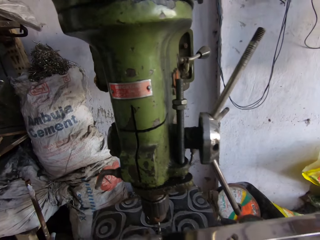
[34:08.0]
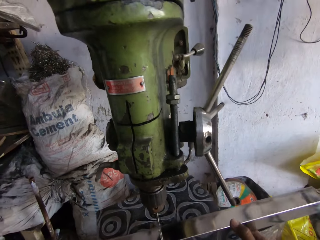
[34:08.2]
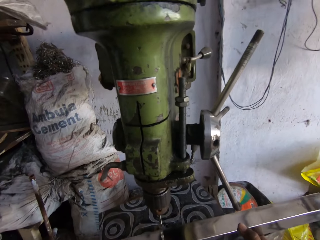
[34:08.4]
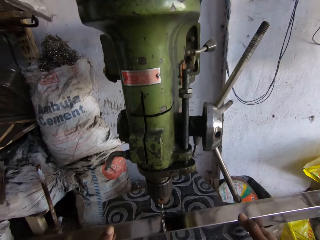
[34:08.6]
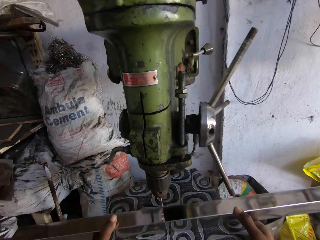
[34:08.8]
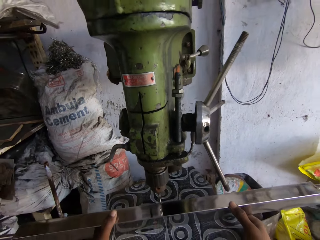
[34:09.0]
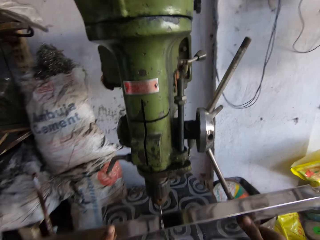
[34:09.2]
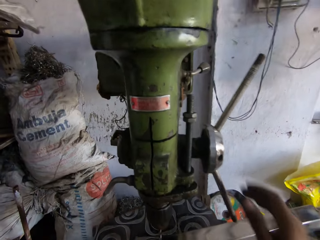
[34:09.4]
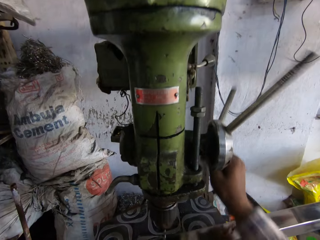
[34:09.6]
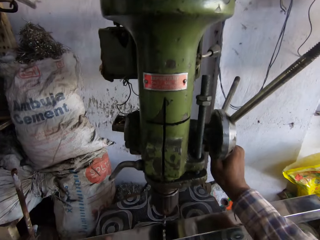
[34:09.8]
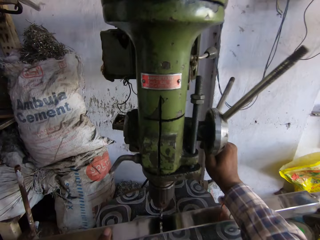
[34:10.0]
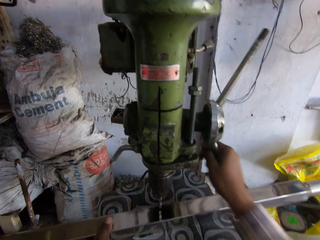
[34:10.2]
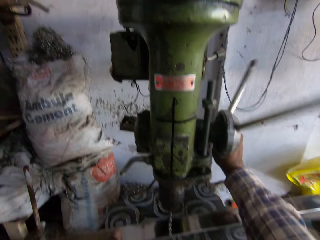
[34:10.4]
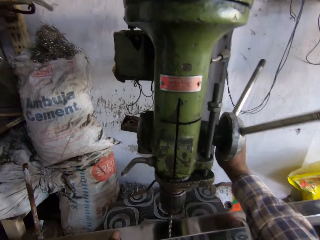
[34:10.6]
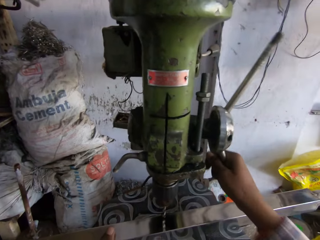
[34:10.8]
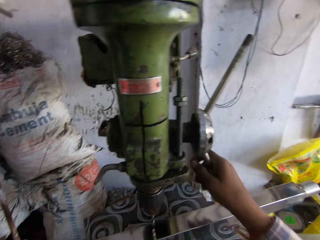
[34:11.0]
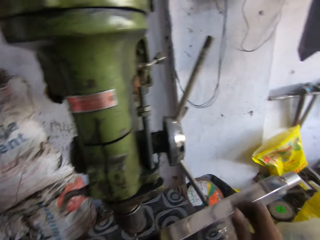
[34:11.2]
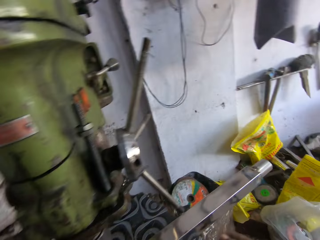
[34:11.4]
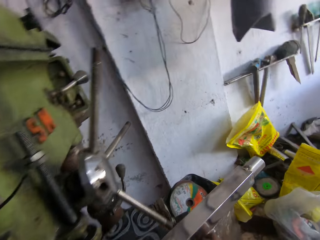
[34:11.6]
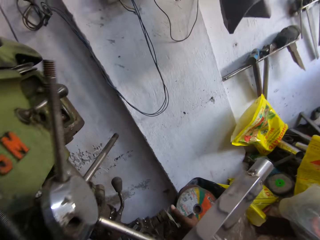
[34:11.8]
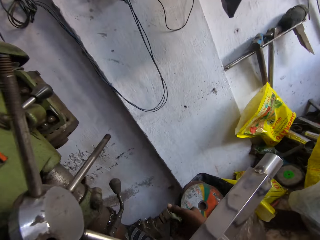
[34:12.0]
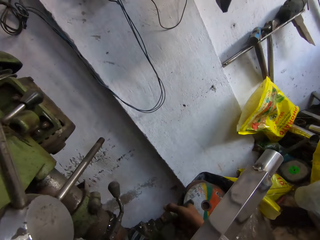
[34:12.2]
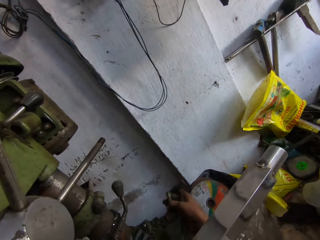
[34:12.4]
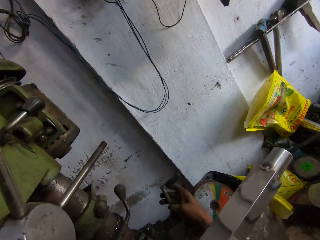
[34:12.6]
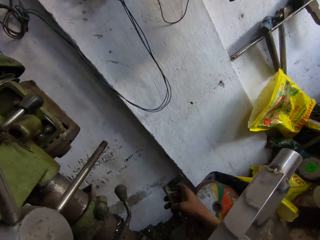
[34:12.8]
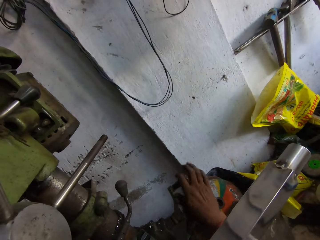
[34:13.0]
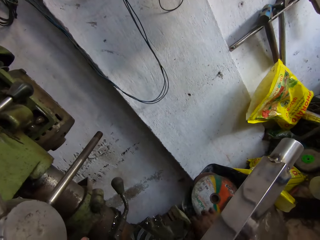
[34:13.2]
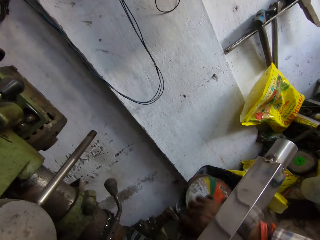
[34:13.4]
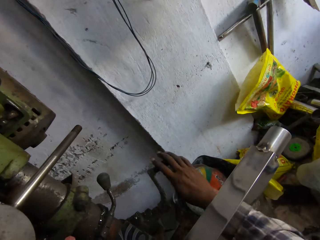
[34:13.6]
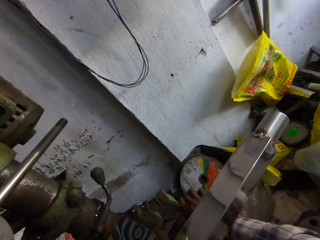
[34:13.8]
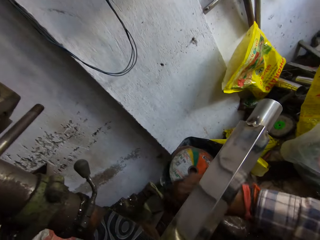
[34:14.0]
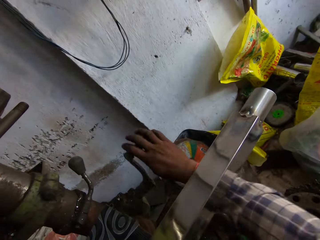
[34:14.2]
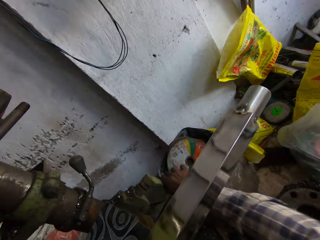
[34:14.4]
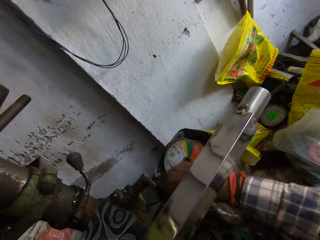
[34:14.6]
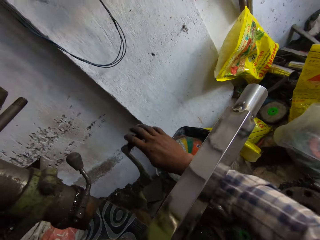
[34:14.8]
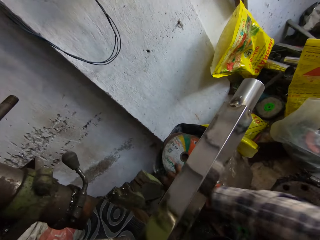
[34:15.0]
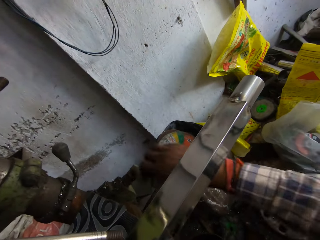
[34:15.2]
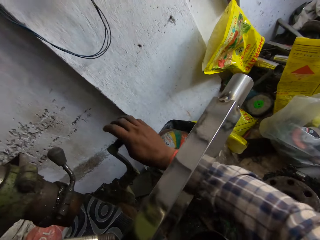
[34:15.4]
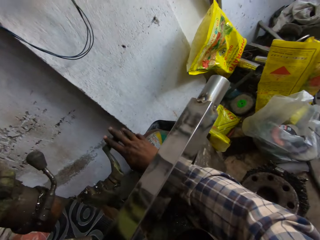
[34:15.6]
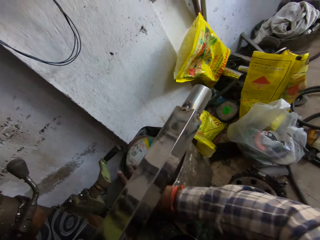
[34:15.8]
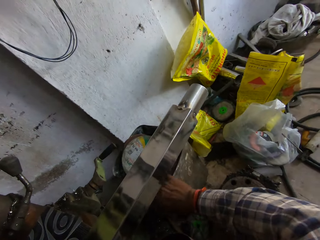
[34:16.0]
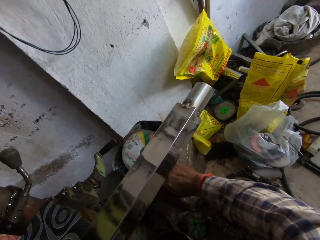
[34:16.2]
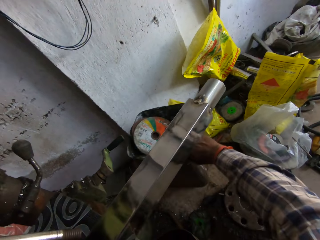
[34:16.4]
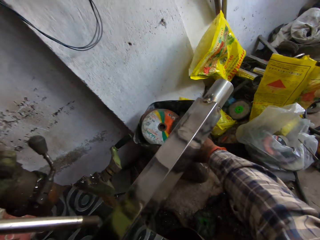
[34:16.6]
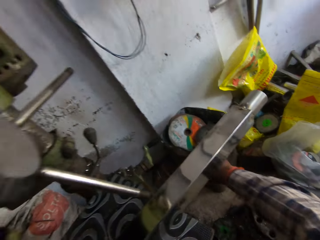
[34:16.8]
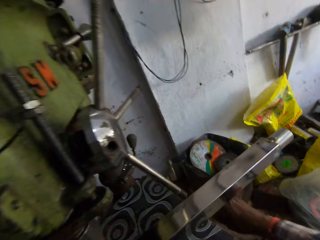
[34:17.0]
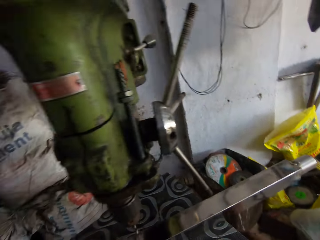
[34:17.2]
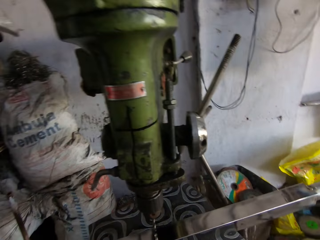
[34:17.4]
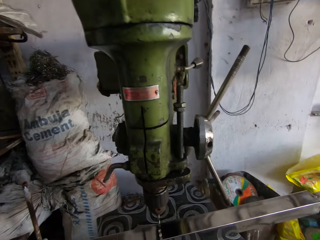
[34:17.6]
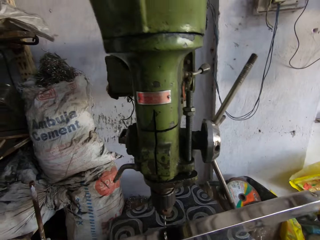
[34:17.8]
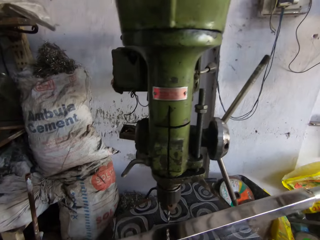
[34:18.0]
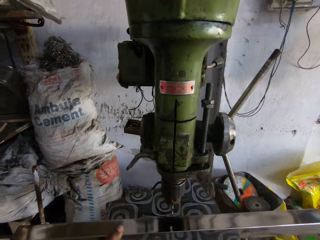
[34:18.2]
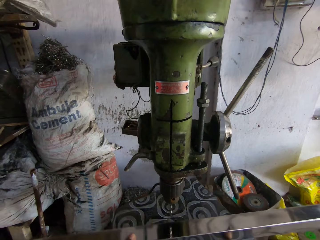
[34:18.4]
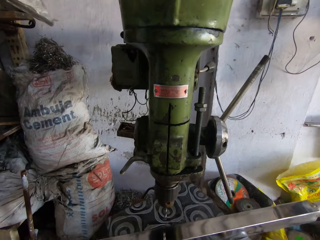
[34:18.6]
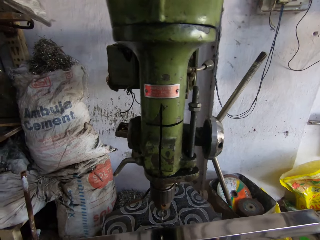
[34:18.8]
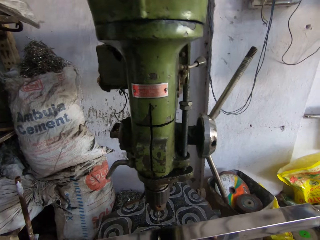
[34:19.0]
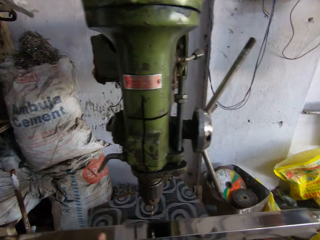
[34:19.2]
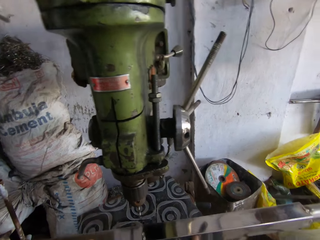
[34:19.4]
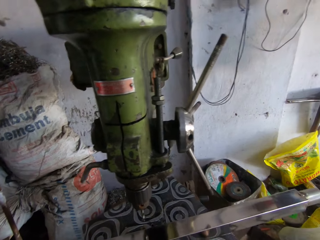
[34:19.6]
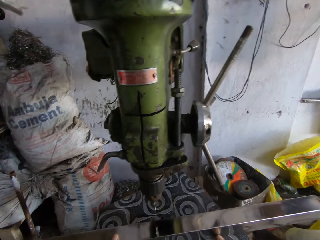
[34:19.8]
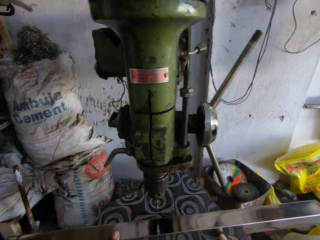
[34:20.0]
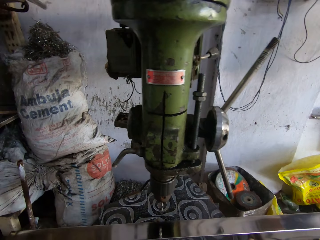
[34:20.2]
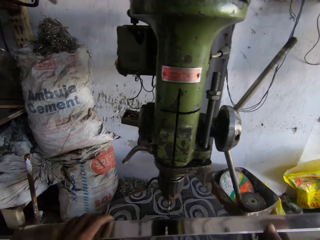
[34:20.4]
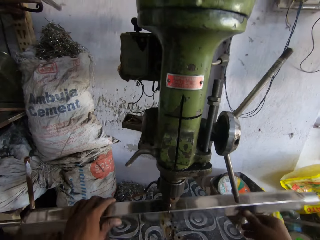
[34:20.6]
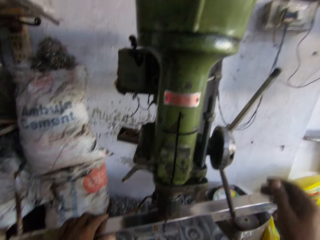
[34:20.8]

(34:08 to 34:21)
The camera wearer drags a bucket with his right hand. He adjusts metal on the pillar drill machine. He moves the board.

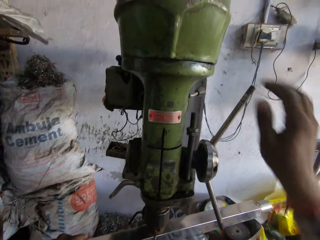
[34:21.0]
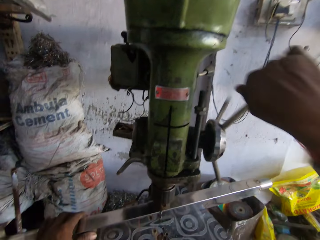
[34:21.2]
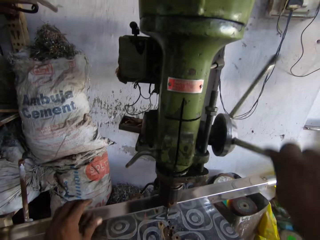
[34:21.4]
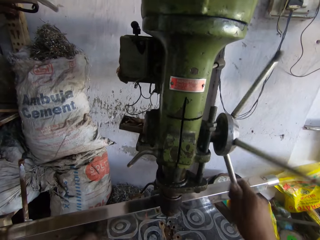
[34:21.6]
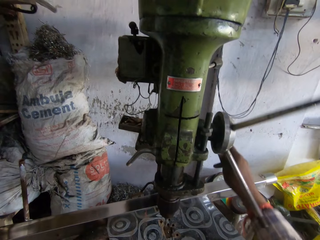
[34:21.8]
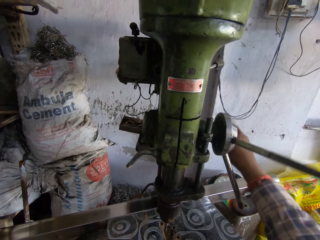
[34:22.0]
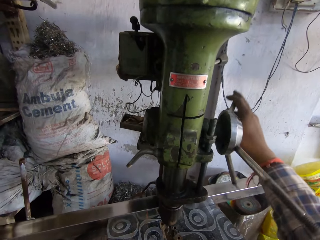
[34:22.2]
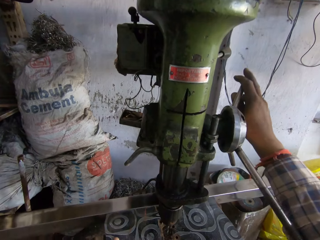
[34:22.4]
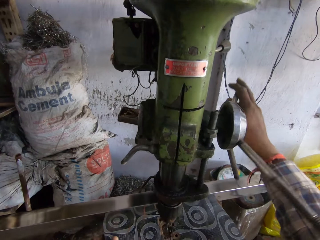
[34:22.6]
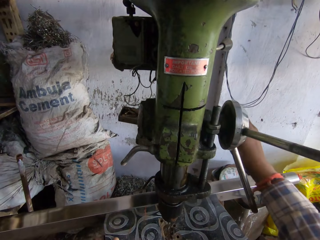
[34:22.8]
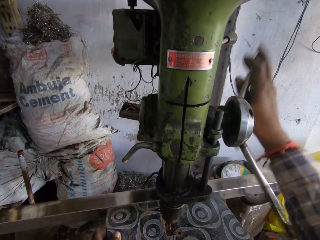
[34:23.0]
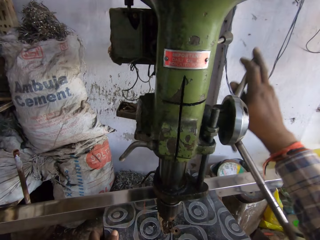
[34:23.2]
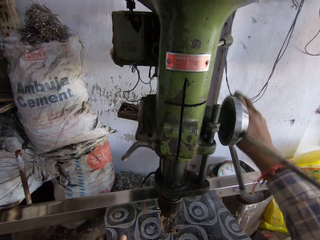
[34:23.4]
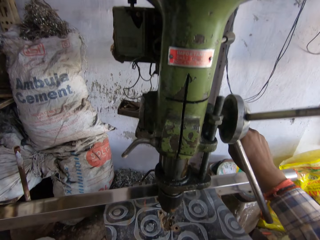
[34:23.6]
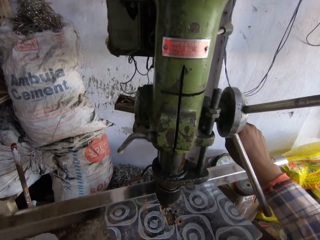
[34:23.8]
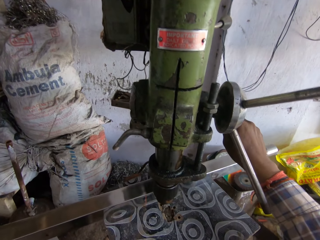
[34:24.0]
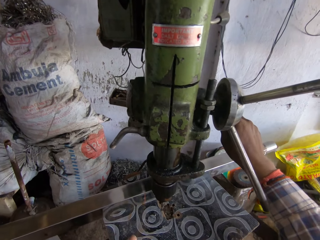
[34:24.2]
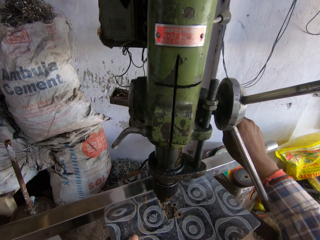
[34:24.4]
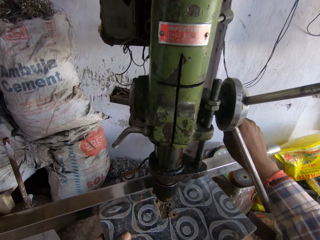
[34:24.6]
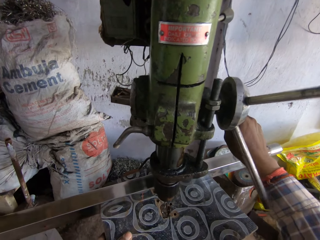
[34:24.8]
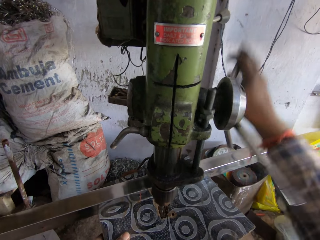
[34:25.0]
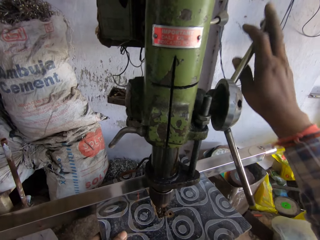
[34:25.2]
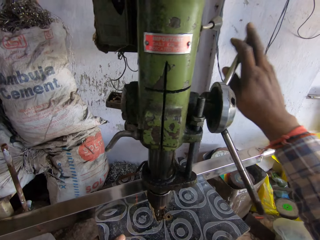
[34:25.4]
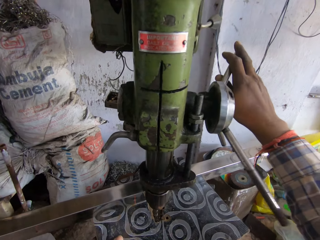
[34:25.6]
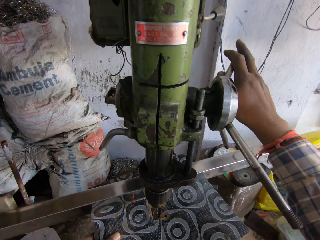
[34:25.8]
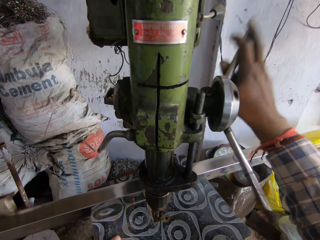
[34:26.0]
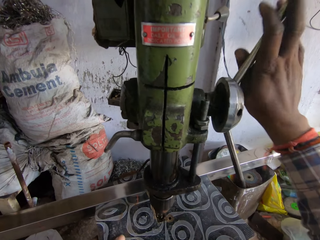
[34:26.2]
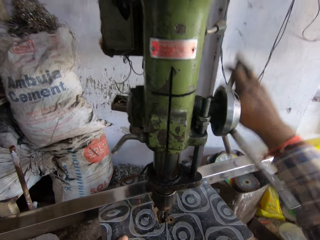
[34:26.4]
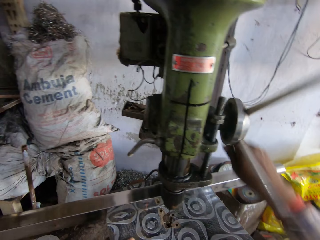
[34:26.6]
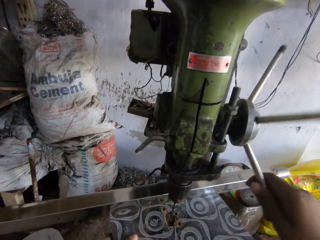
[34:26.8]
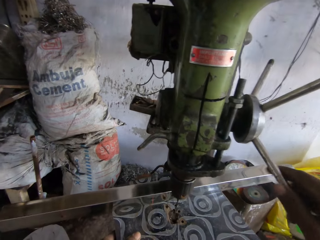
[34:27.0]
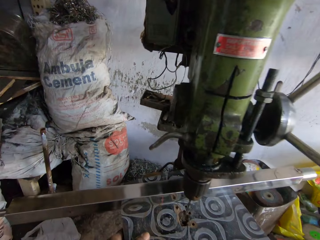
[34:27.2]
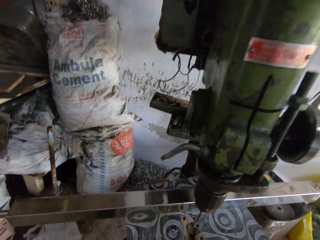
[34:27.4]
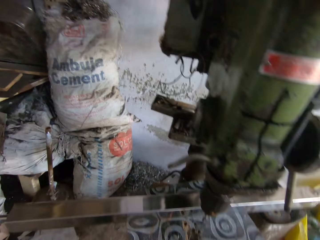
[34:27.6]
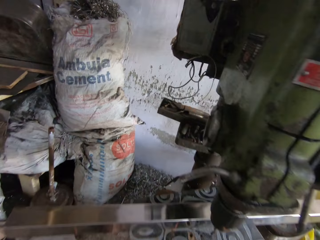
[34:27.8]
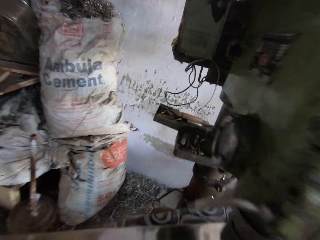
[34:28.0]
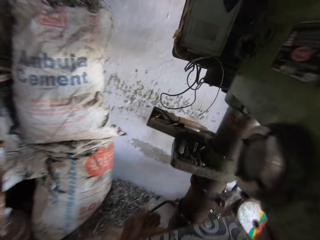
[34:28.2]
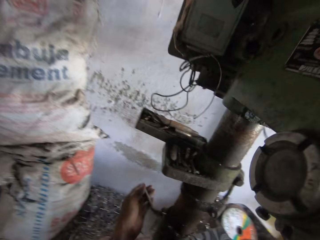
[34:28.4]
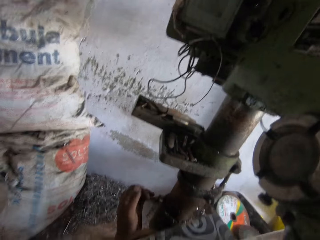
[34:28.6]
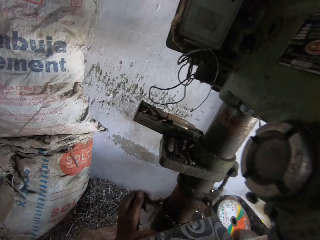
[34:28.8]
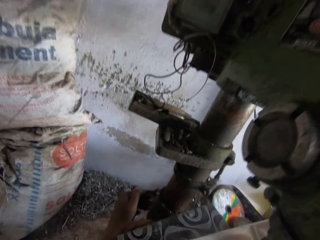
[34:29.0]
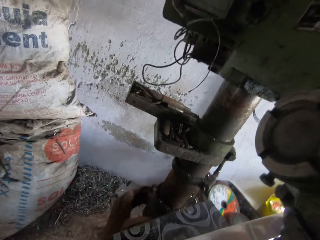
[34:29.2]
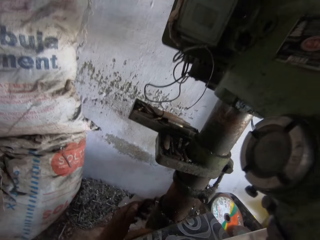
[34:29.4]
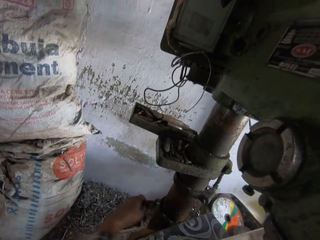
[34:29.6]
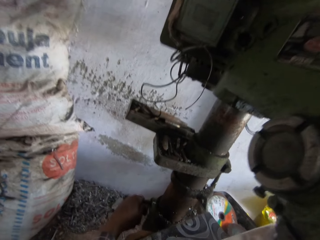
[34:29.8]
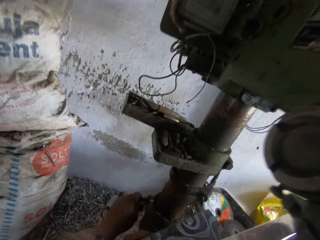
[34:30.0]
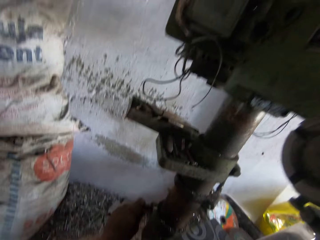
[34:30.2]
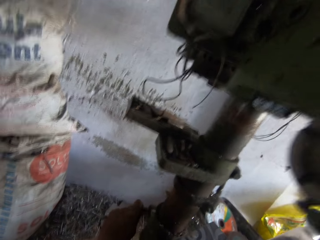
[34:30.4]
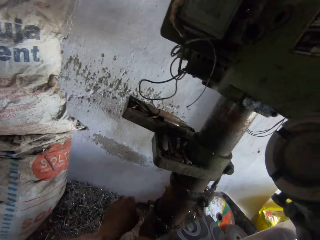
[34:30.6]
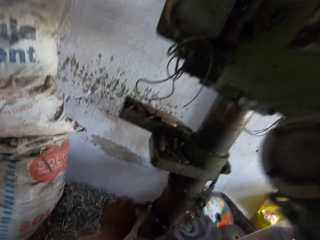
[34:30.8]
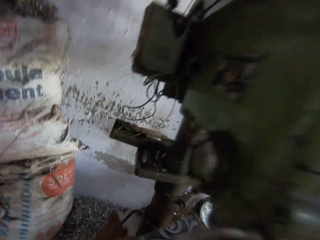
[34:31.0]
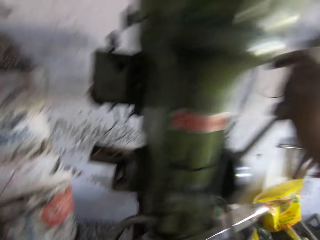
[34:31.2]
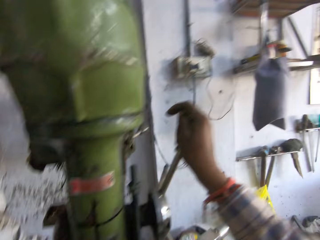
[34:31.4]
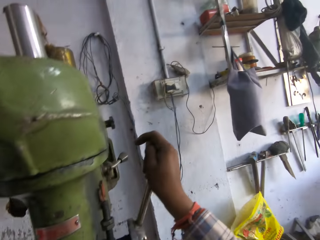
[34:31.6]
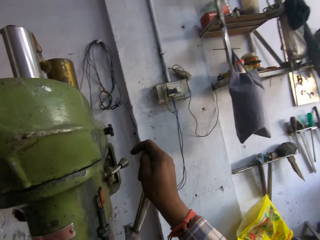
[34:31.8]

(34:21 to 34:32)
The camera wearer operates the pillar drill machine with his hands. He adjusts the machine.
